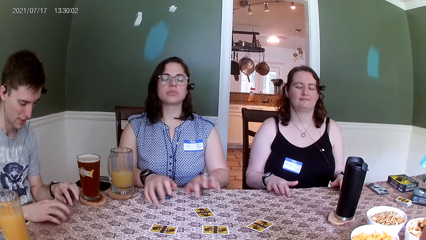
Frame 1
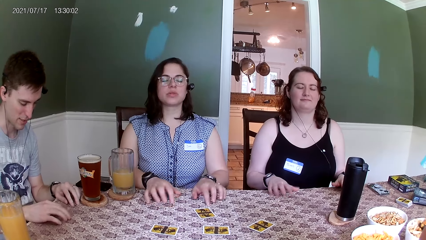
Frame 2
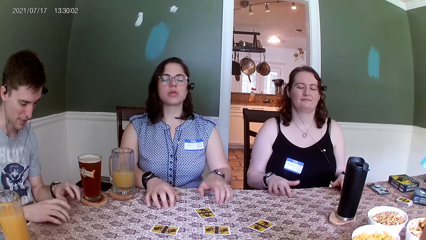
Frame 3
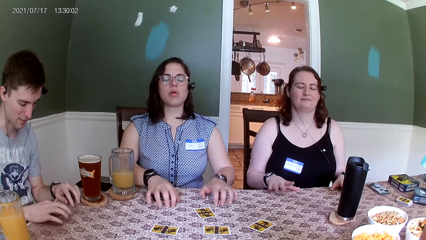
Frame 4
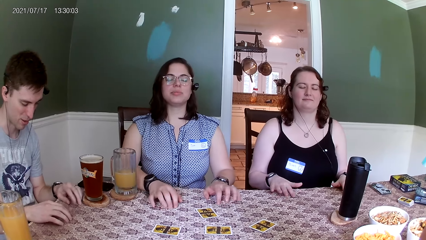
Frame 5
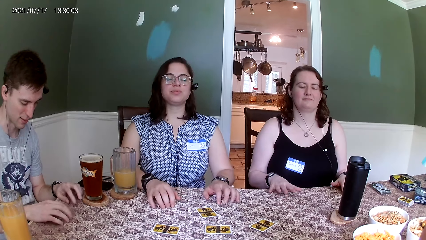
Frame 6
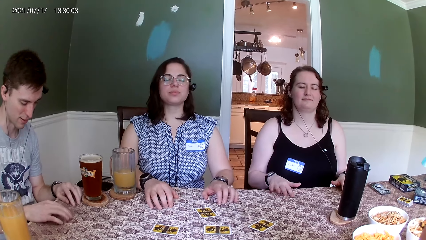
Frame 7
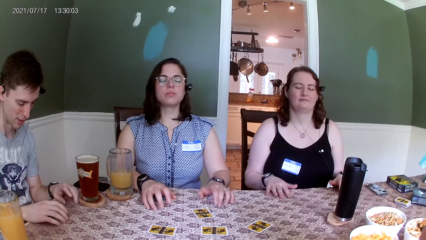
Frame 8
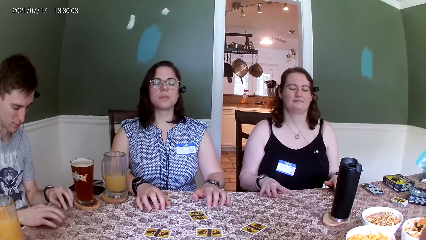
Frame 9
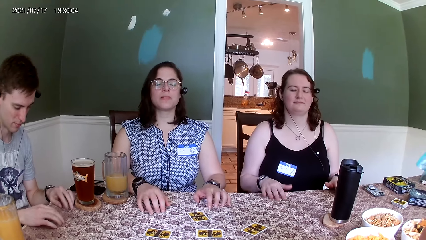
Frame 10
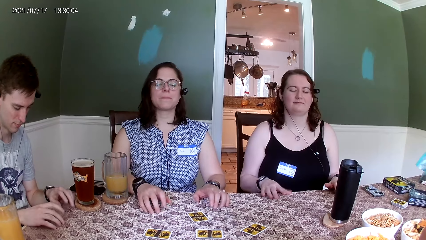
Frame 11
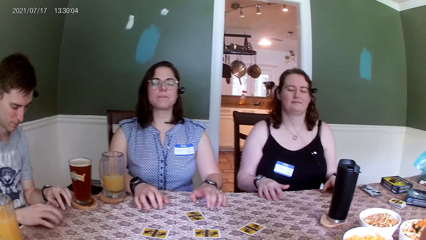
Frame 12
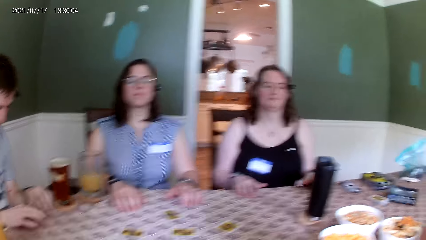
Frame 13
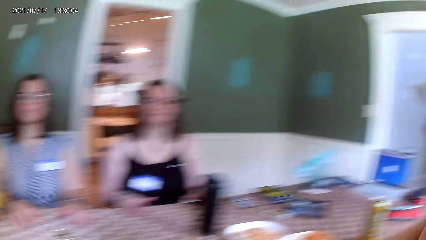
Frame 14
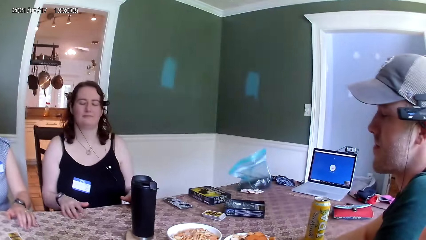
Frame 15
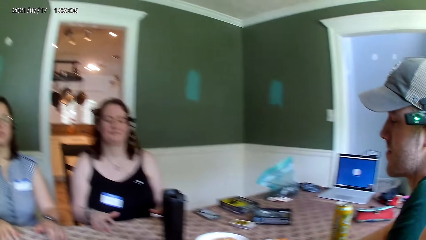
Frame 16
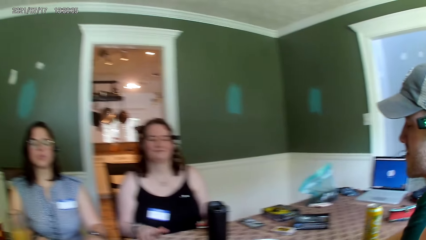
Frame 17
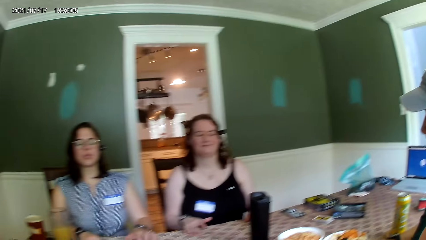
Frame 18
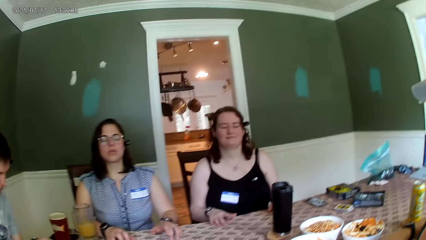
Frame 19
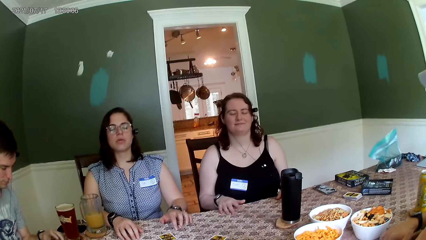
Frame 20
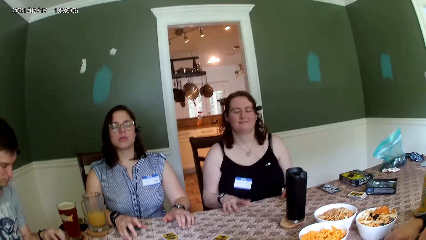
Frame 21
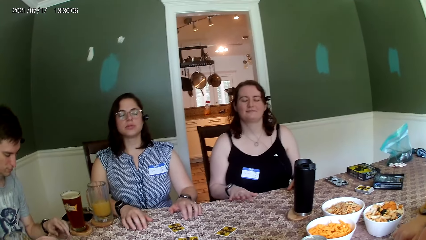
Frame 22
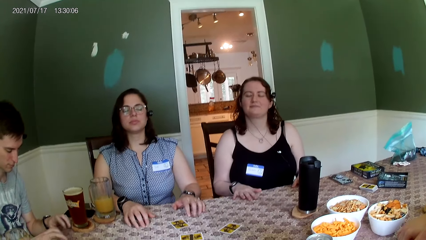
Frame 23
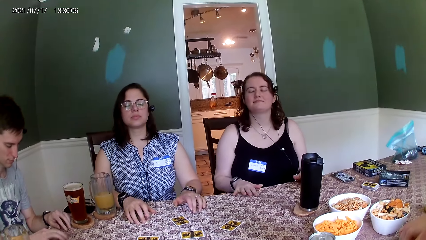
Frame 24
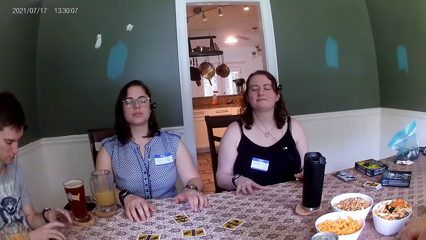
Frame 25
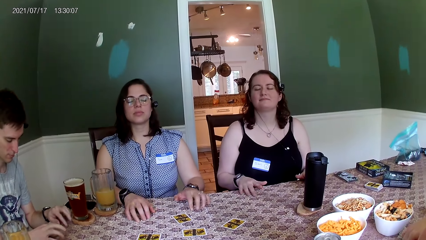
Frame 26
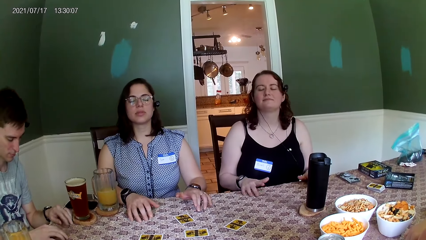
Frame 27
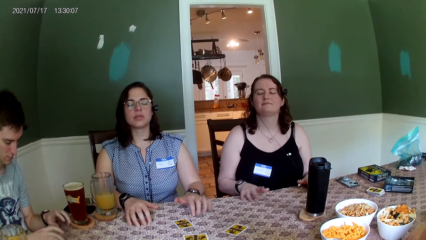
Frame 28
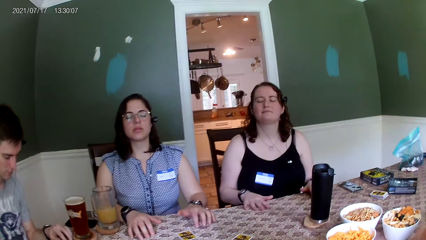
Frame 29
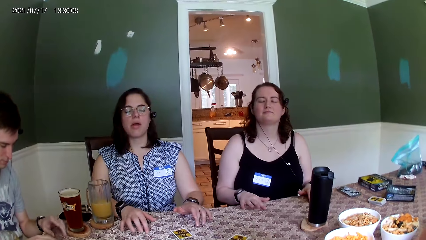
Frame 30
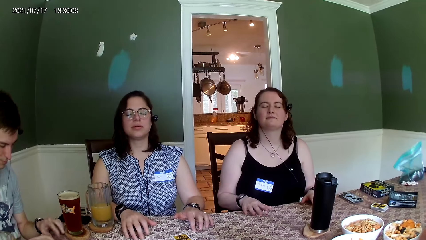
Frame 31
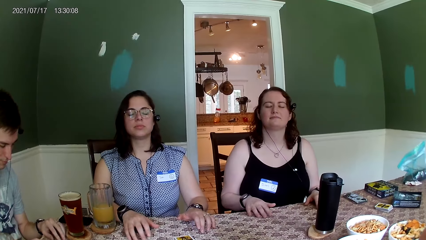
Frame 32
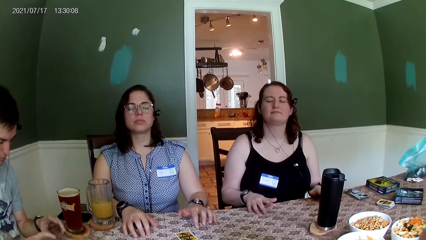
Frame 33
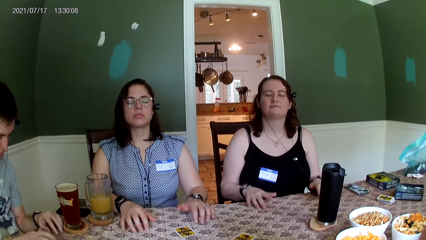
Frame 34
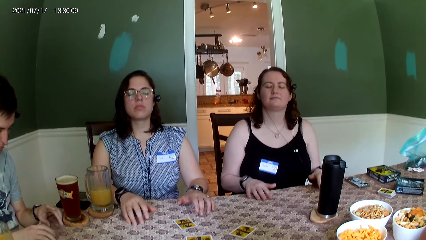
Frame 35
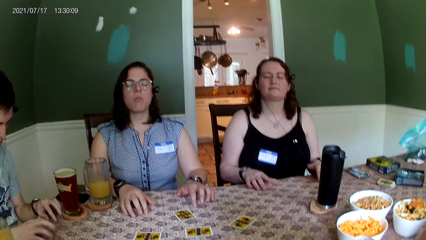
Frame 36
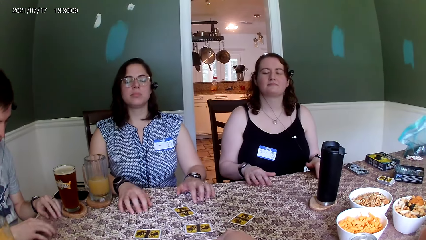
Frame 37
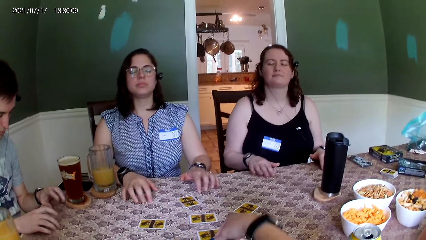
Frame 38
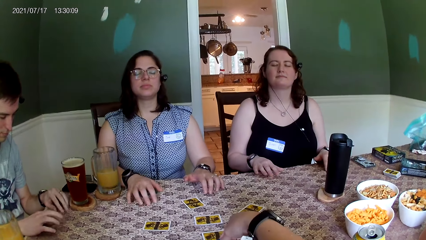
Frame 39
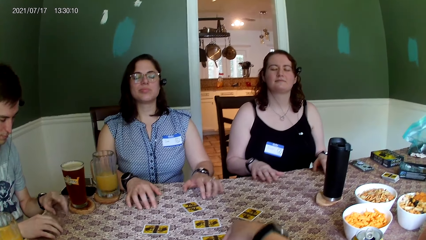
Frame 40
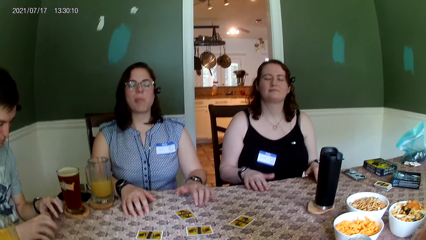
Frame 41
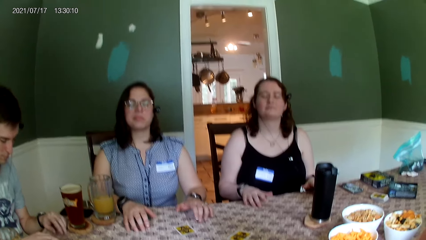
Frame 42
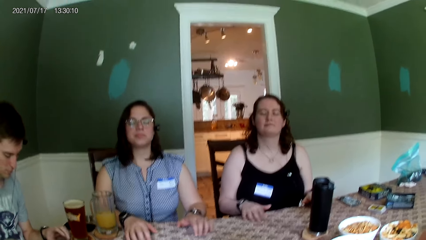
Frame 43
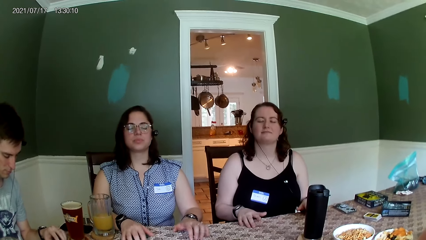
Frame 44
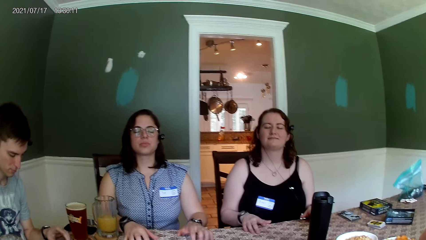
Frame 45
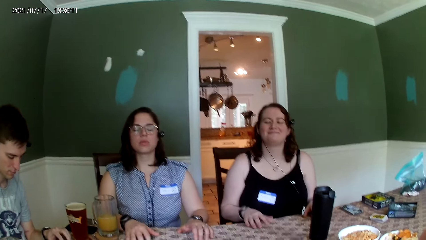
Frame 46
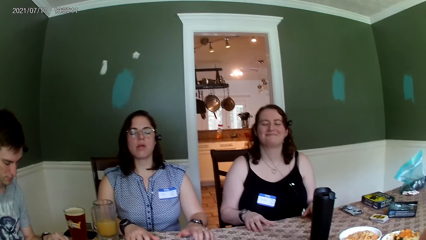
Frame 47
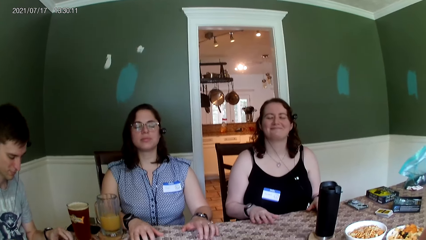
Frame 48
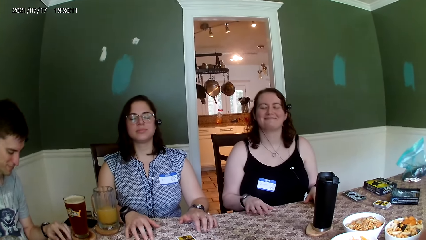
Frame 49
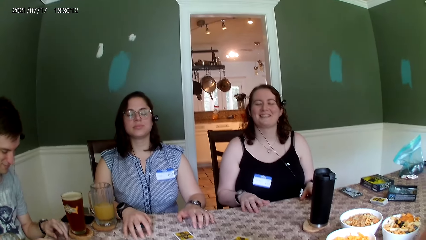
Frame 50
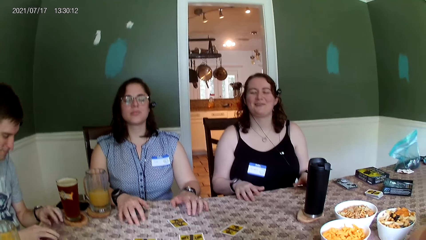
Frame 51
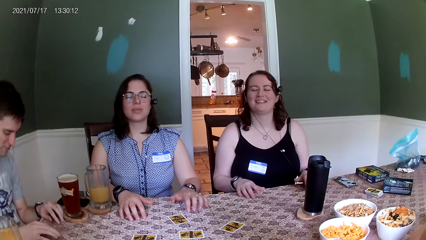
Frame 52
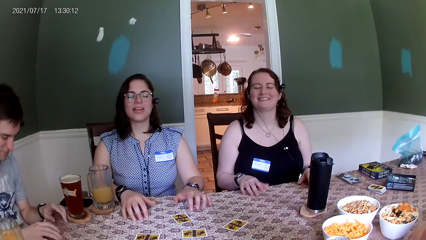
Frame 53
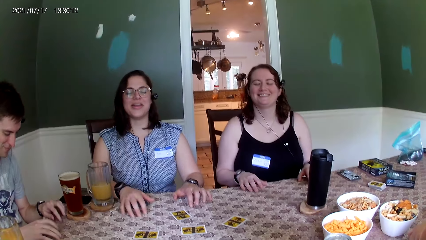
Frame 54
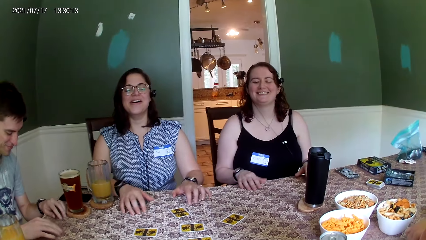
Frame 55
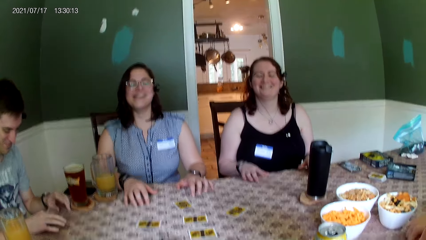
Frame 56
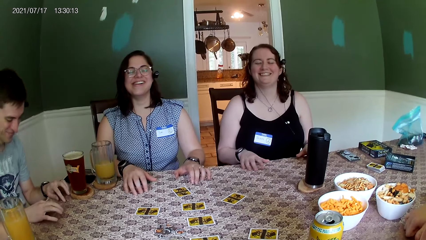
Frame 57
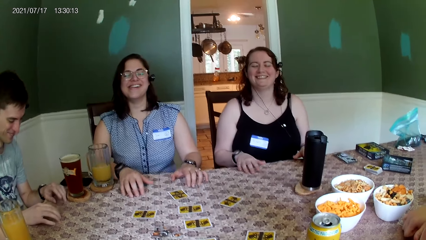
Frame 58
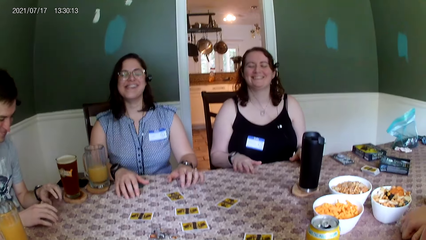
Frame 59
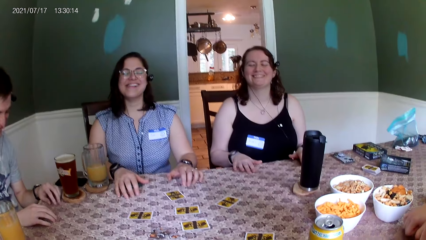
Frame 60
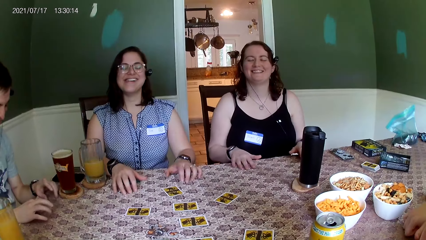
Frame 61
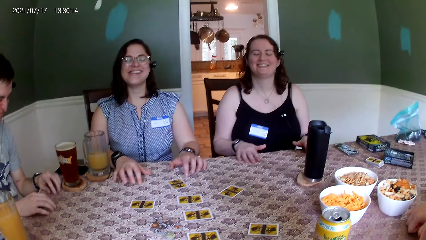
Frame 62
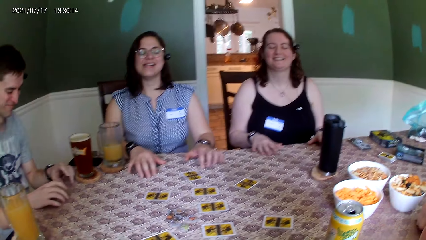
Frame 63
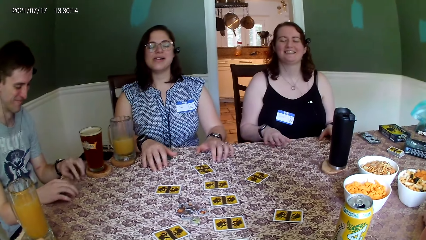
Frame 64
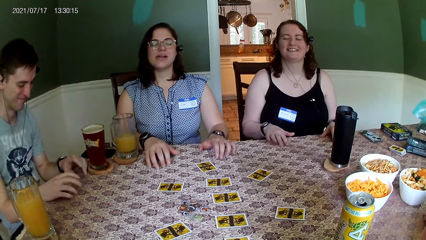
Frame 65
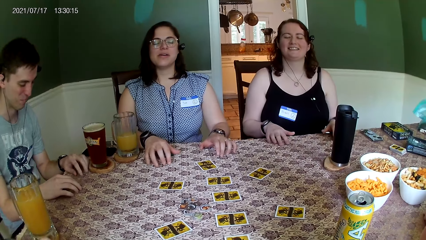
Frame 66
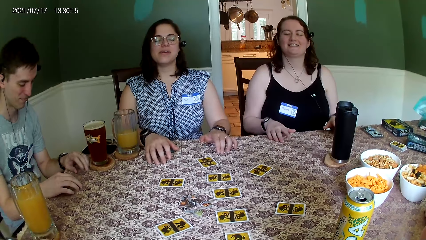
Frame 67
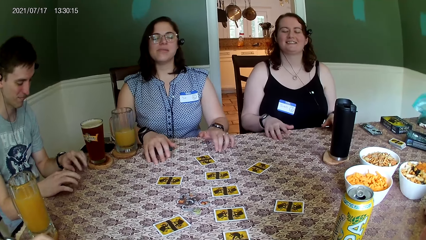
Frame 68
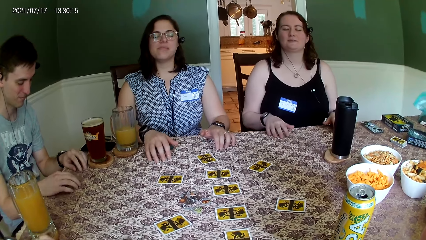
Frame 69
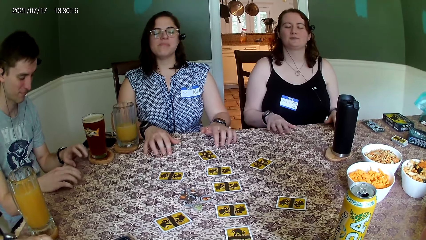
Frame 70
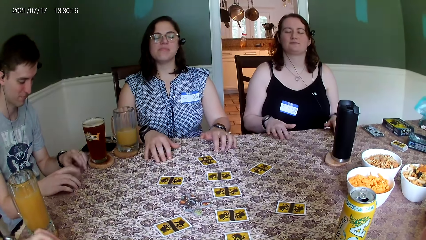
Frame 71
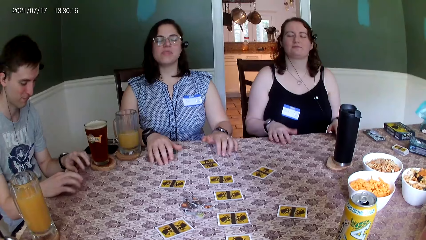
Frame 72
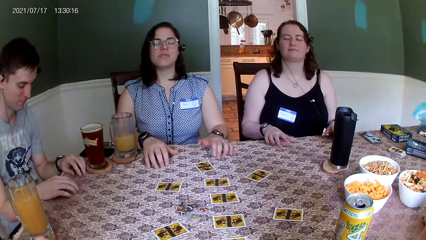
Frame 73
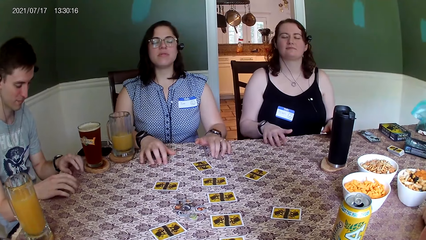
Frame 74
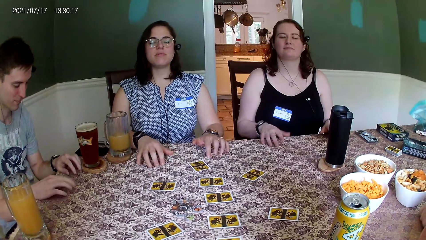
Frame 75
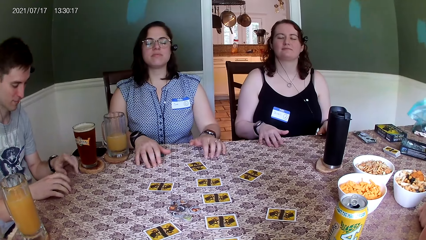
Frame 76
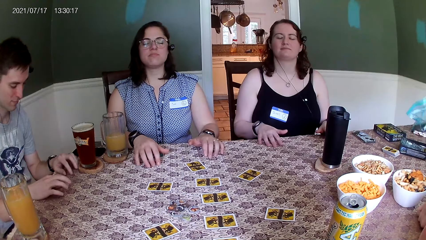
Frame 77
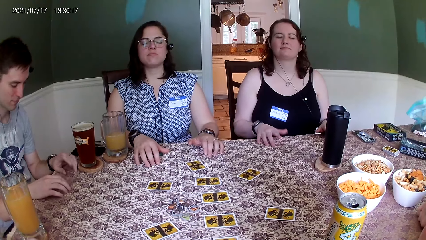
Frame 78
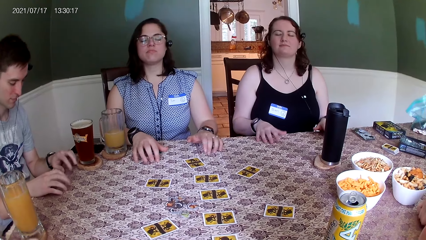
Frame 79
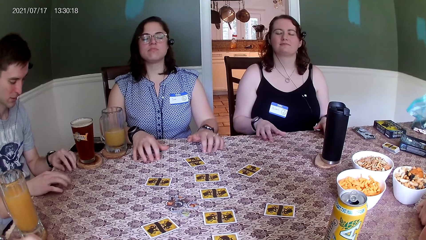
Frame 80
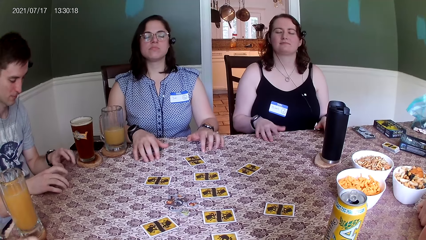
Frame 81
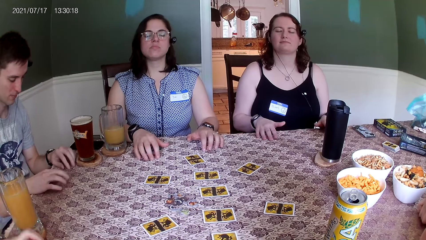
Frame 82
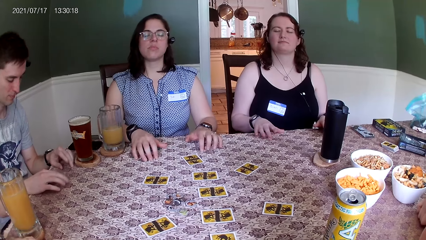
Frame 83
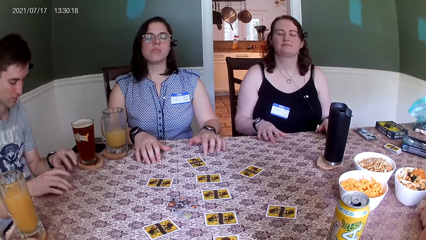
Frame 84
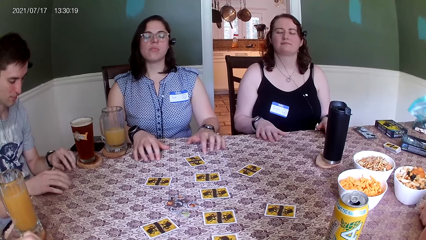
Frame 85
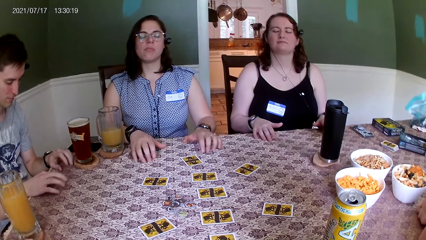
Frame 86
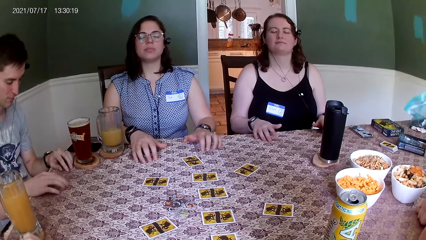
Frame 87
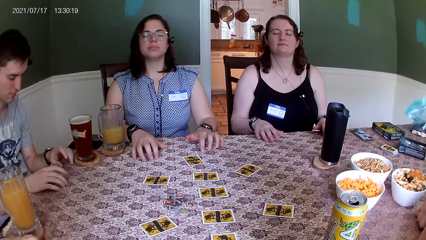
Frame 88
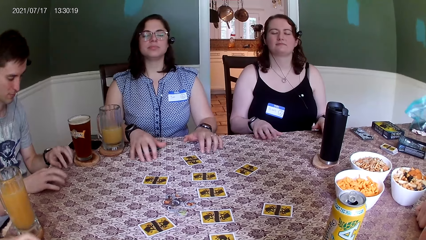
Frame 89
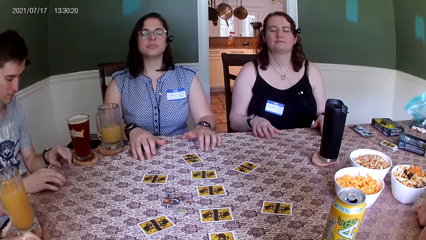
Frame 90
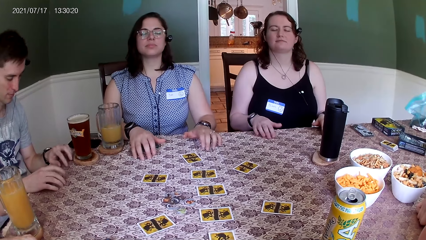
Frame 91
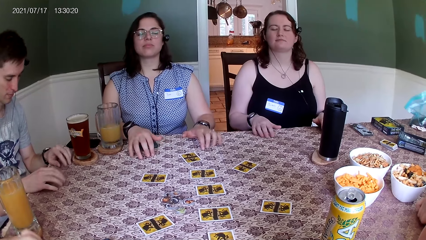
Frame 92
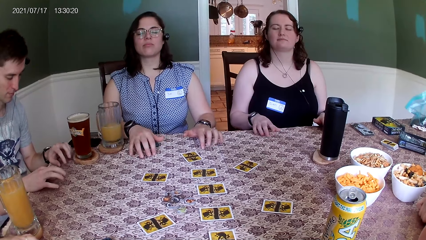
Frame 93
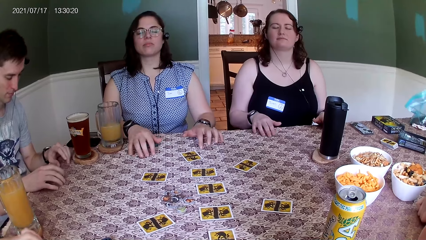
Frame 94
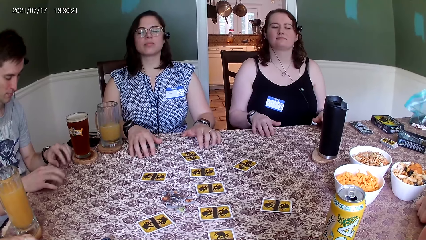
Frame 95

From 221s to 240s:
A man taps the table. A lady taps on the table. A woman drums on the table with her hands. The man drums on the table with his right hand. The camera wearer touches the table with her right hand. Another man drums on the table with his left hand.
